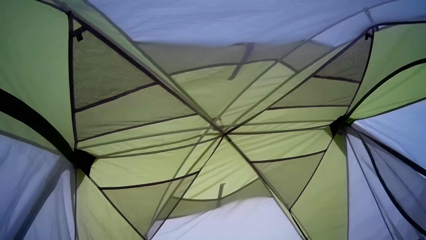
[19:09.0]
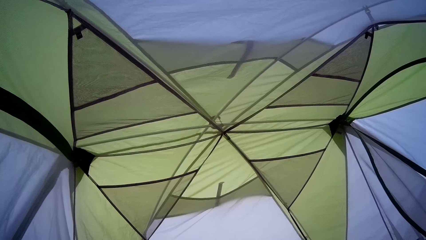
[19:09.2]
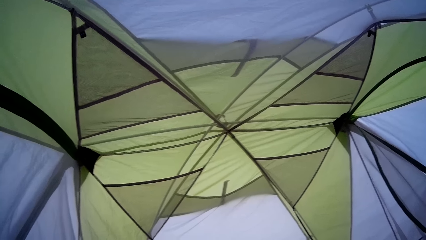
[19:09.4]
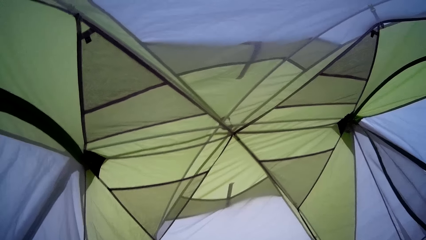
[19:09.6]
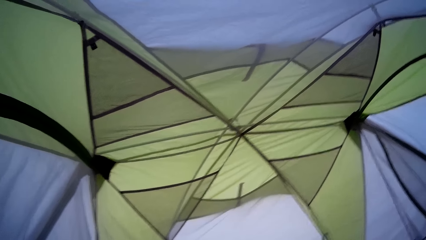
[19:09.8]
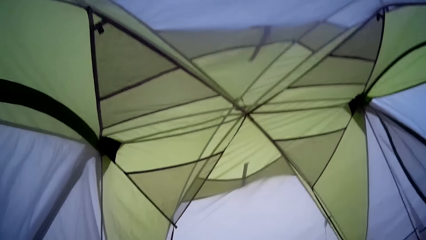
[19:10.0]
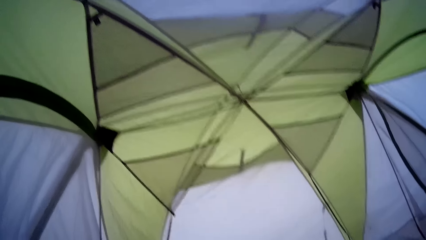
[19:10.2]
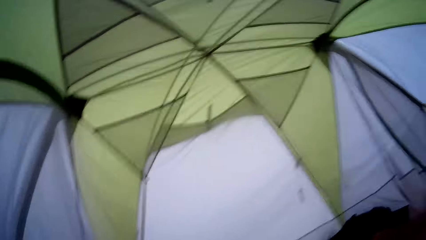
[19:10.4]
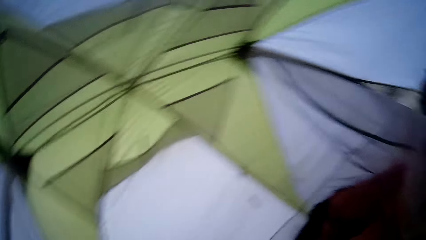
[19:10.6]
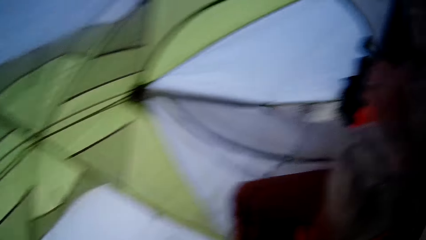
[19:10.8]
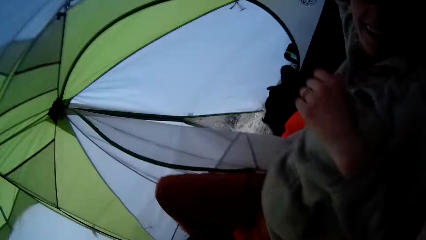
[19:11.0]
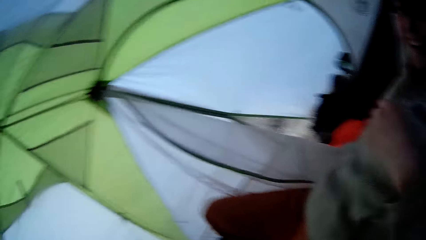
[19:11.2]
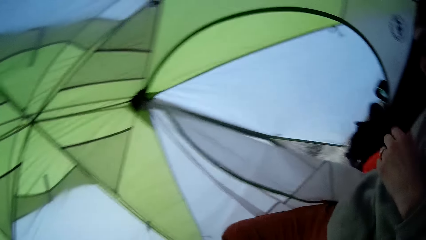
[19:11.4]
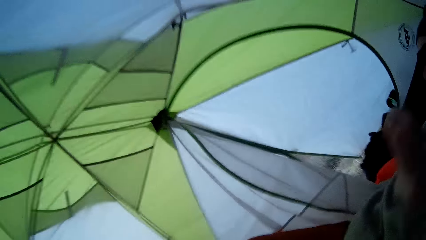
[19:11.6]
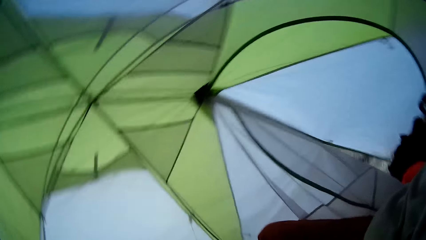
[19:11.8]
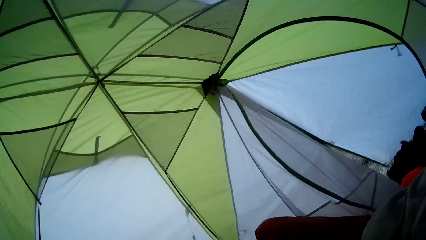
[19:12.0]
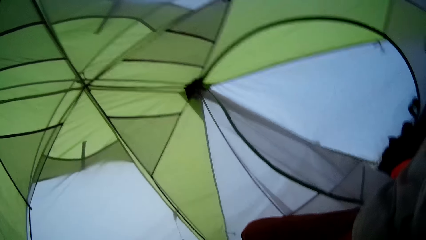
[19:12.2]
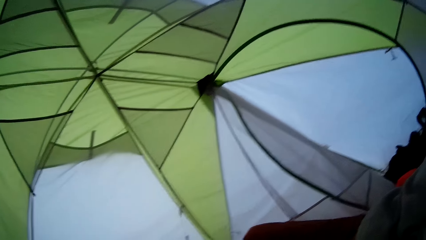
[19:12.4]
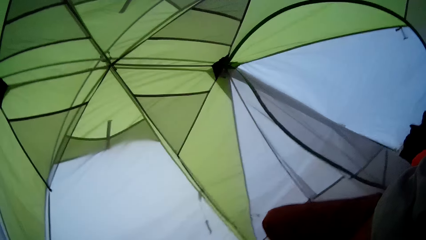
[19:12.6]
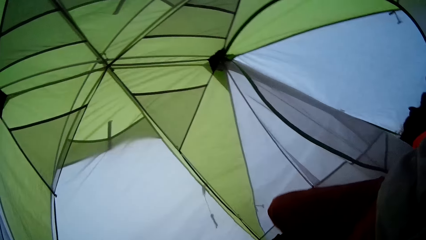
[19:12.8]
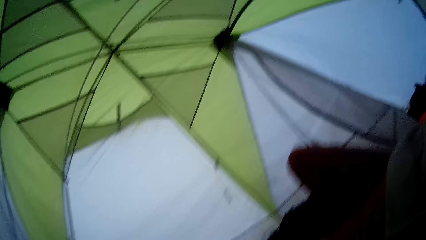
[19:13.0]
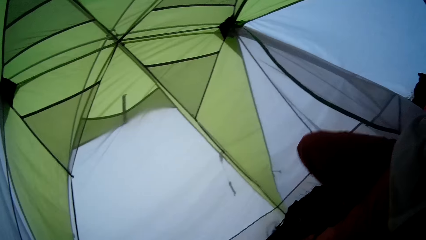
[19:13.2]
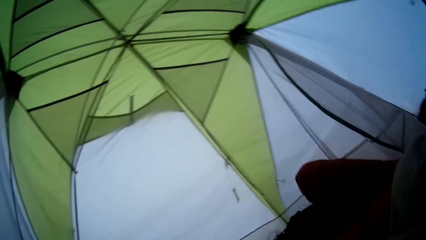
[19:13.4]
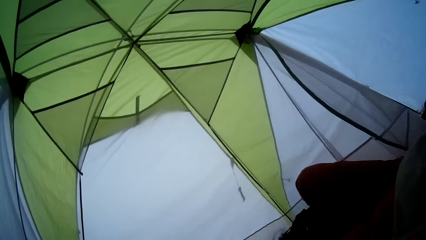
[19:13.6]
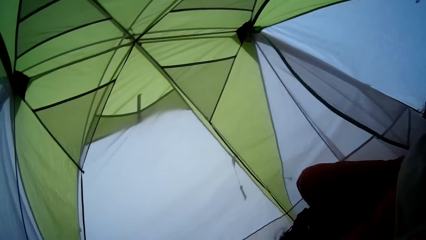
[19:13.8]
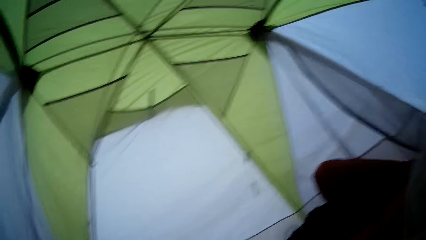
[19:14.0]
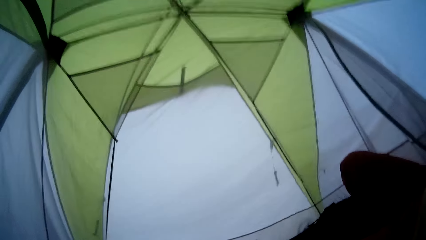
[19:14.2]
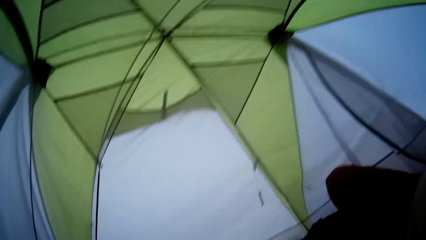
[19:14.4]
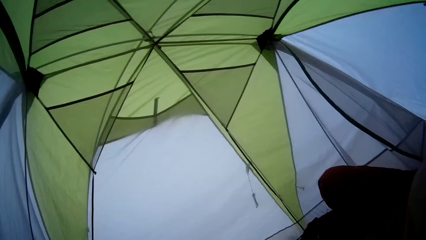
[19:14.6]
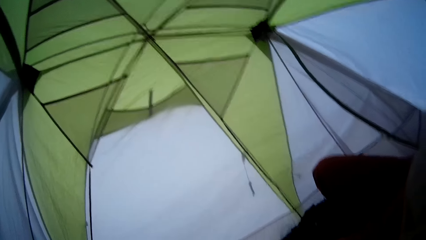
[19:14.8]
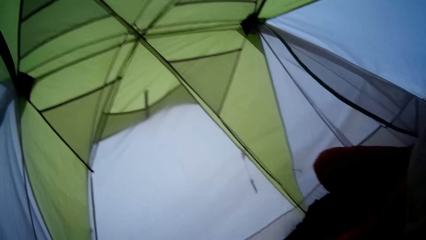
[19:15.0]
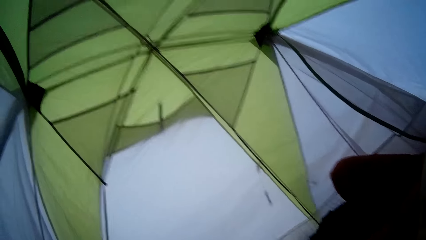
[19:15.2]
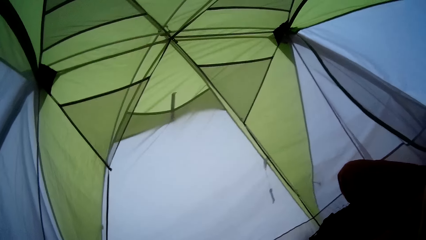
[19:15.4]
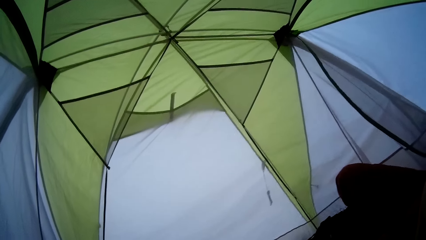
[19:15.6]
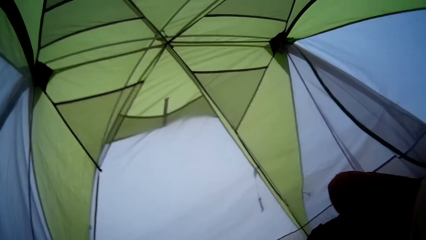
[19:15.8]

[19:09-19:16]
The camera wearer looks around the tent. They look at a man. They look at the top of the tent.
